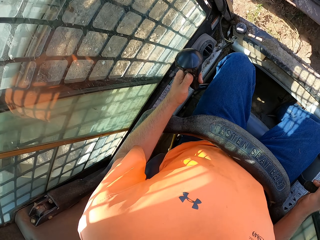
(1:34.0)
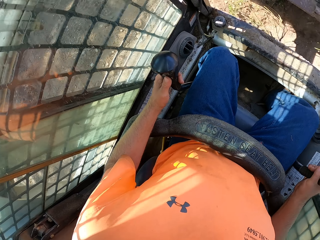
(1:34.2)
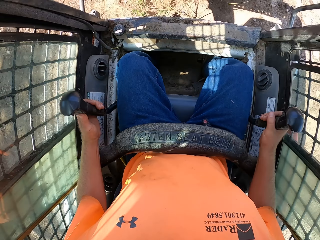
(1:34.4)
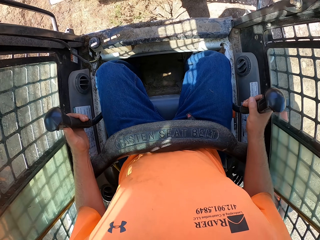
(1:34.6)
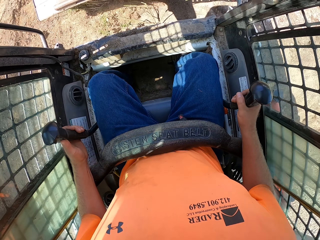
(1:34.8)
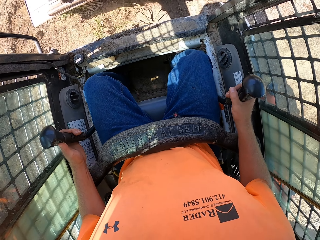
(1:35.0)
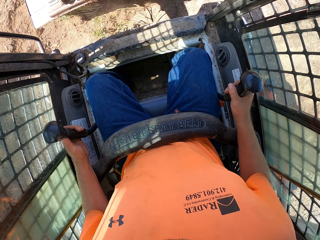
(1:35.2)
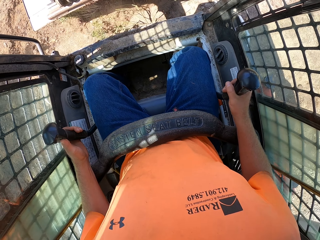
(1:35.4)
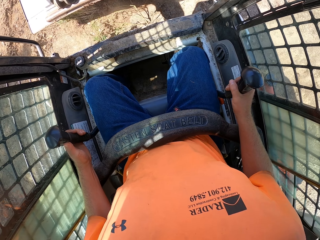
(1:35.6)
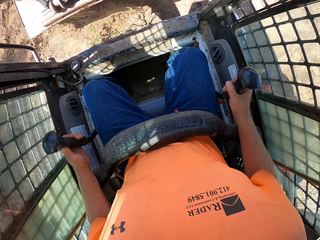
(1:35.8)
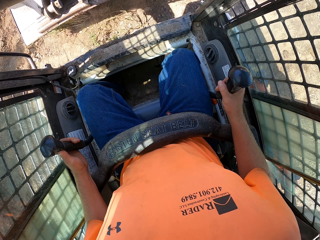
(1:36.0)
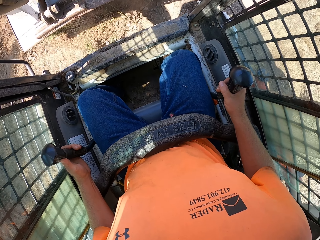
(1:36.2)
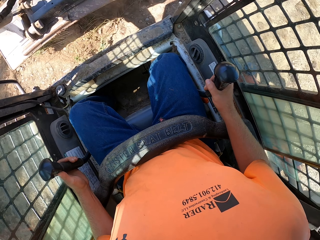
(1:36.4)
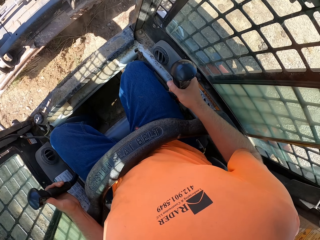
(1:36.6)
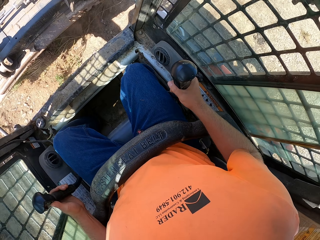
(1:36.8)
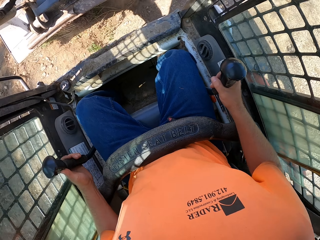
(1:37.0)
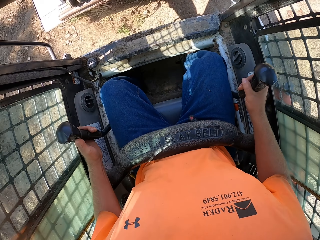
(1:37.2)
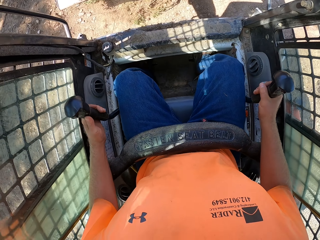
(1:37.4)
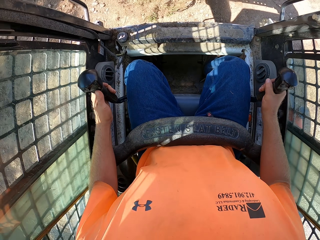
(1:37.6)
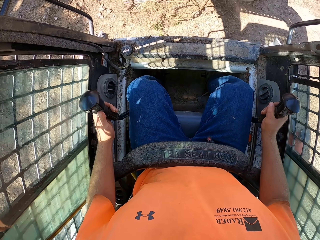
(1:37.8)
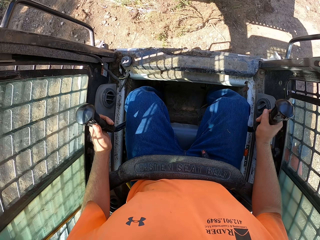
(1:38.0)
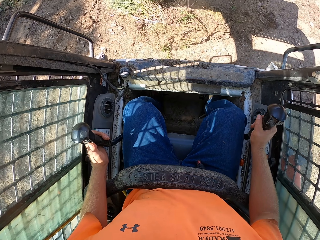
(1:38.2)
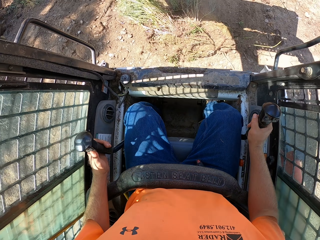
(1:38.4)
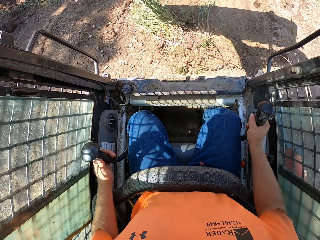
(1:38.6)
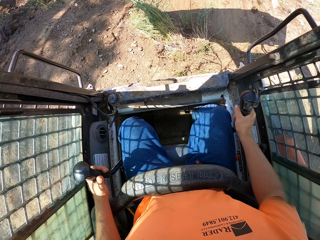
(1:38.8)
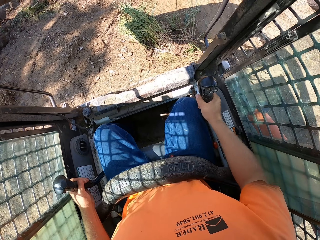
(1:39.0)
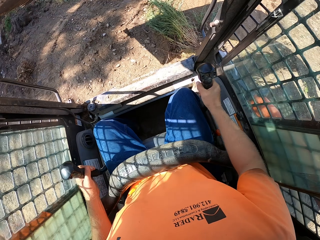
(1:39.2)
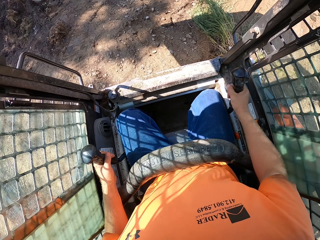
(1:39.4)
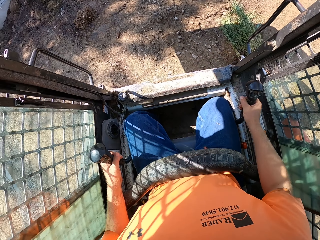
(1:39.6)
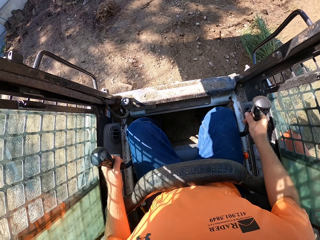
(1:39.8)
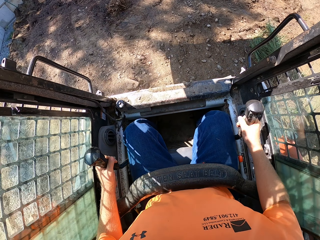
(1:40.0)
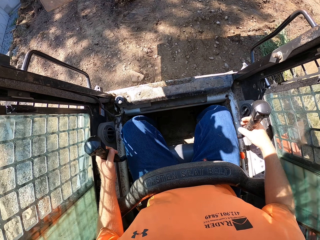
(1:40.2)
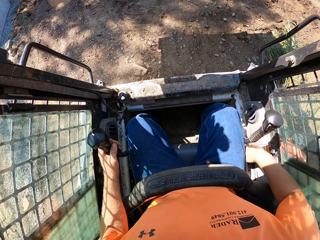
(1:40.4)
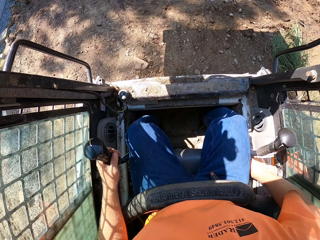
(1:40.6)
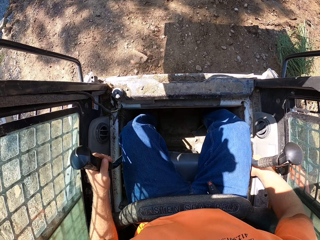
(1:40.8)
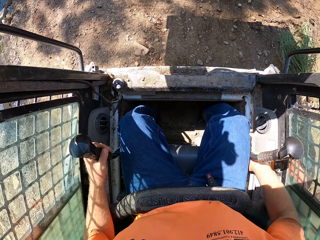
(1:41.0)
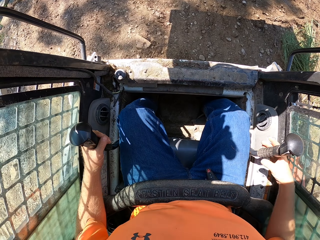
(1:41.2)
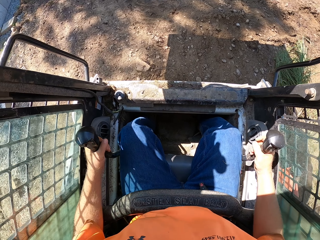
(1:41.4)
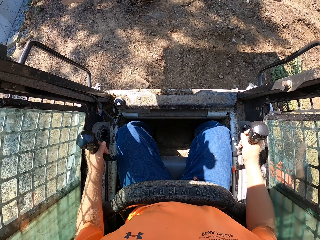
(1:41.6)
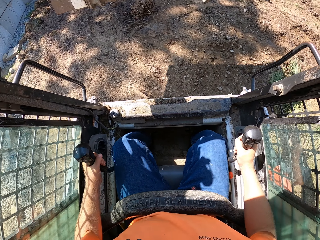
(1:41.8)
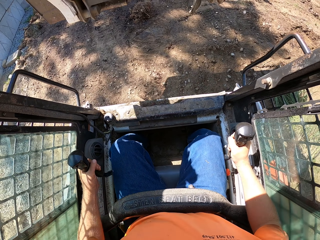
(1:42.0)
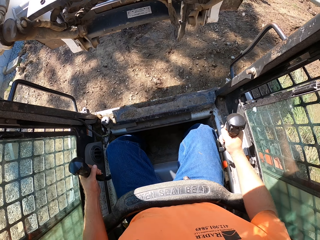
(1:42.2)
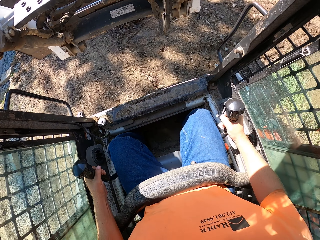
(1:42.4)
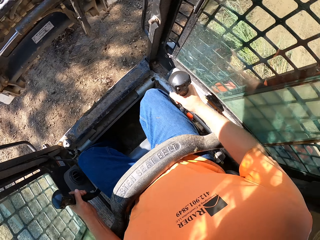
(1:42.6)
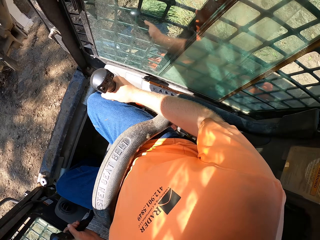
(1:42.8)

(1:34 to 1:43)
The camera wearer looks around. They turn the excavator.

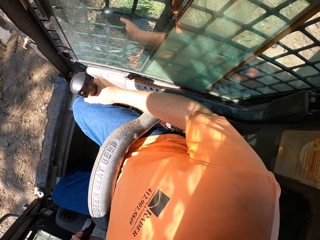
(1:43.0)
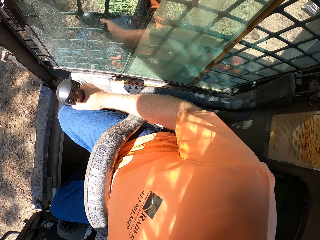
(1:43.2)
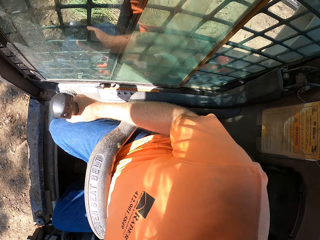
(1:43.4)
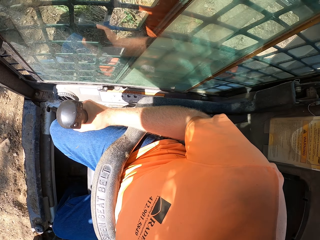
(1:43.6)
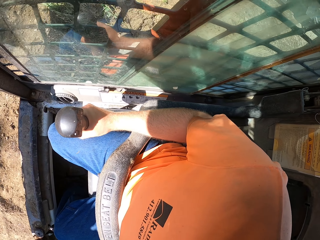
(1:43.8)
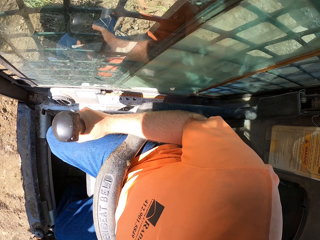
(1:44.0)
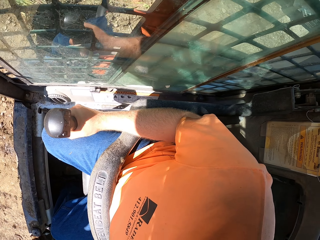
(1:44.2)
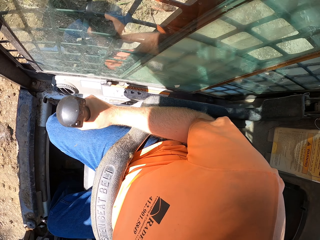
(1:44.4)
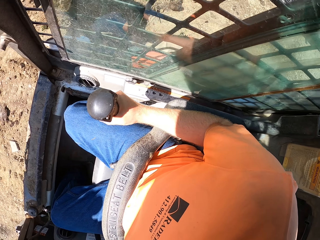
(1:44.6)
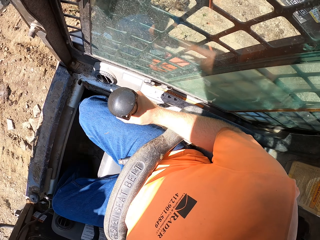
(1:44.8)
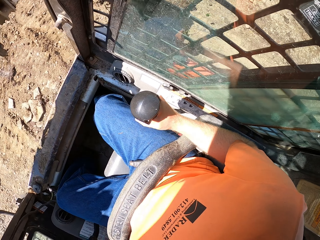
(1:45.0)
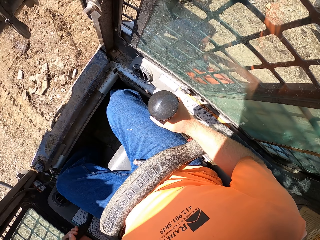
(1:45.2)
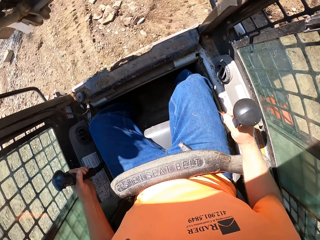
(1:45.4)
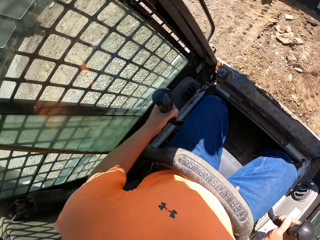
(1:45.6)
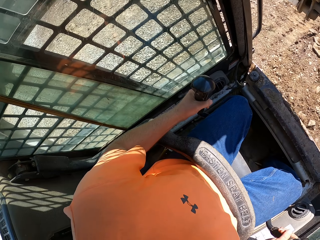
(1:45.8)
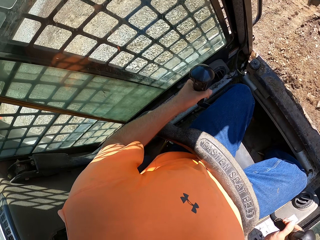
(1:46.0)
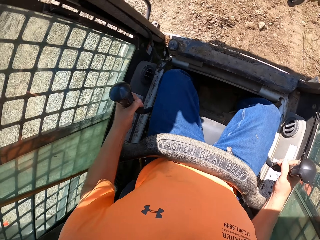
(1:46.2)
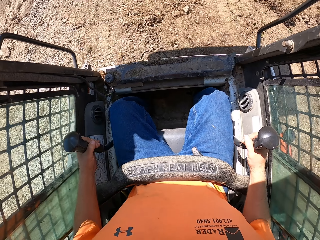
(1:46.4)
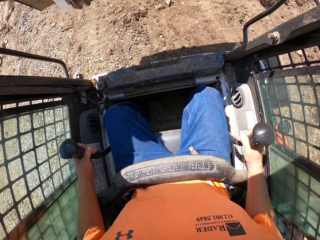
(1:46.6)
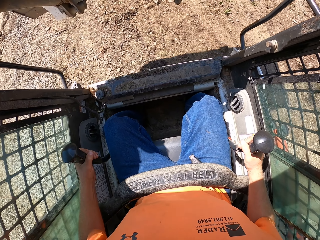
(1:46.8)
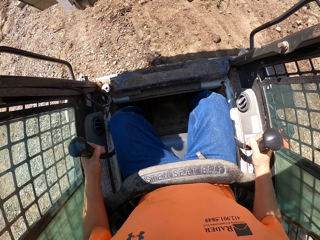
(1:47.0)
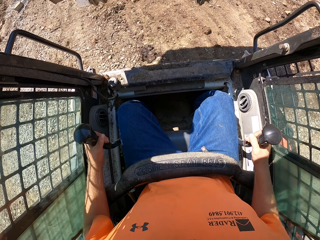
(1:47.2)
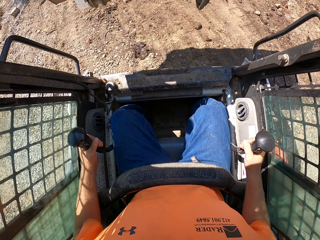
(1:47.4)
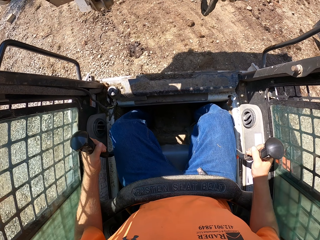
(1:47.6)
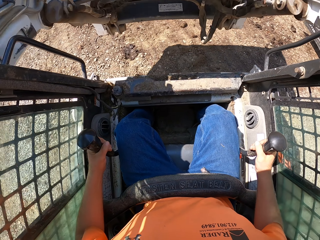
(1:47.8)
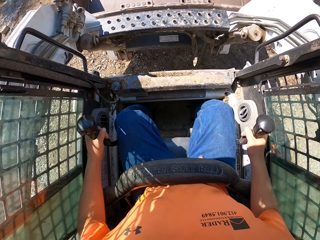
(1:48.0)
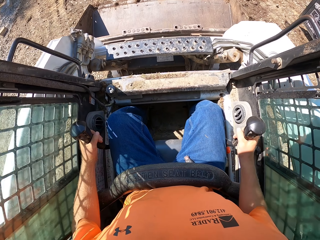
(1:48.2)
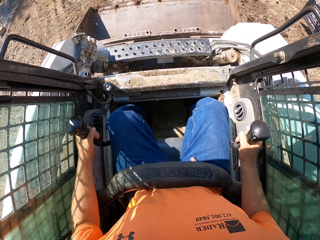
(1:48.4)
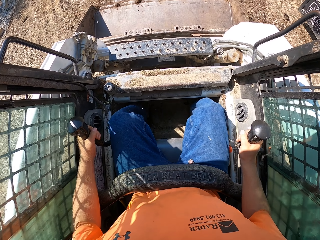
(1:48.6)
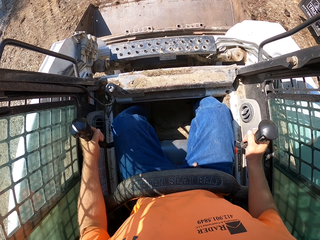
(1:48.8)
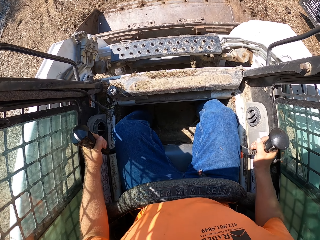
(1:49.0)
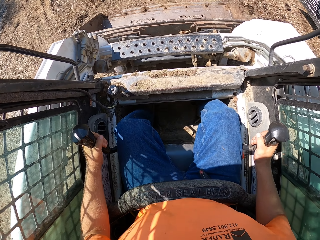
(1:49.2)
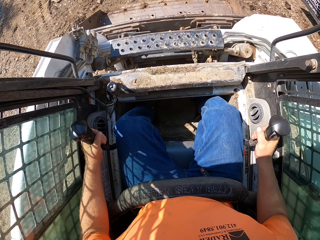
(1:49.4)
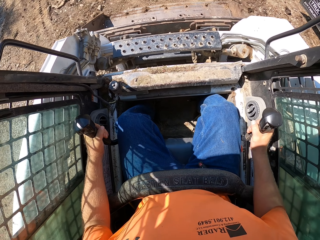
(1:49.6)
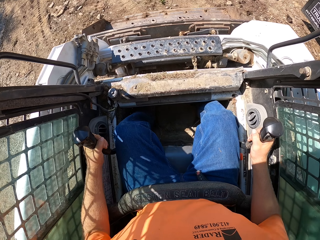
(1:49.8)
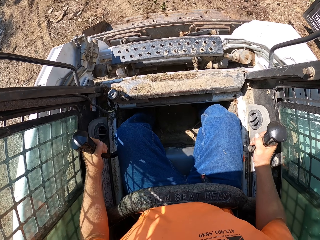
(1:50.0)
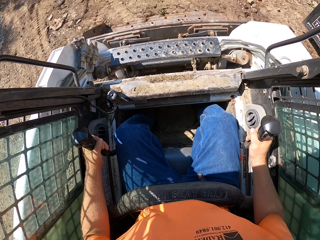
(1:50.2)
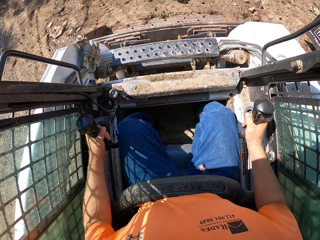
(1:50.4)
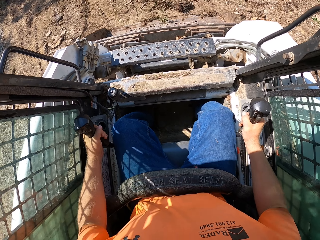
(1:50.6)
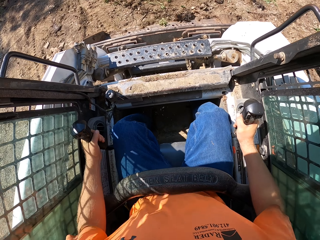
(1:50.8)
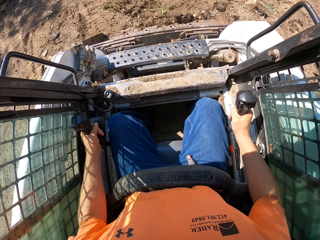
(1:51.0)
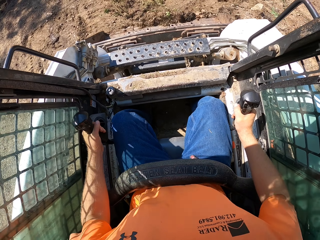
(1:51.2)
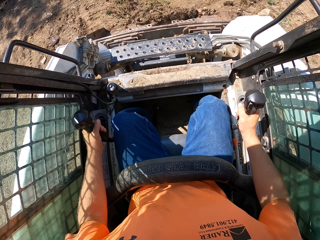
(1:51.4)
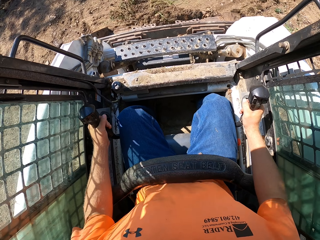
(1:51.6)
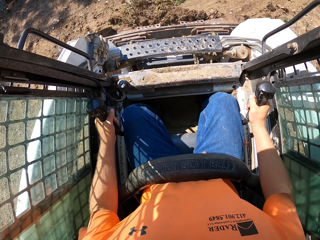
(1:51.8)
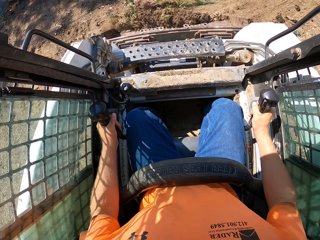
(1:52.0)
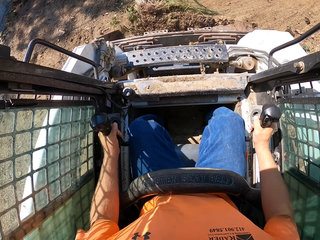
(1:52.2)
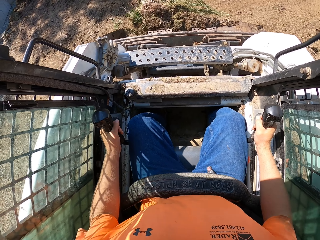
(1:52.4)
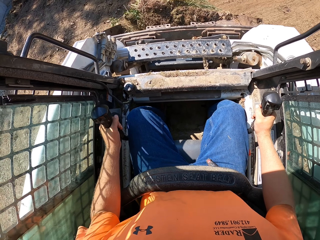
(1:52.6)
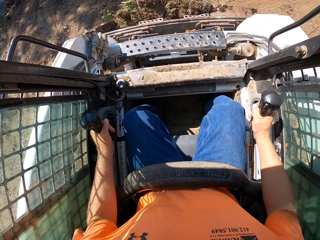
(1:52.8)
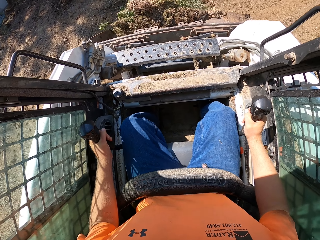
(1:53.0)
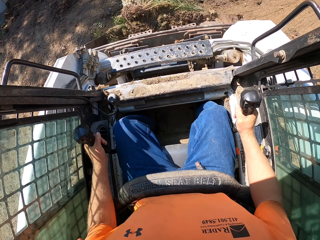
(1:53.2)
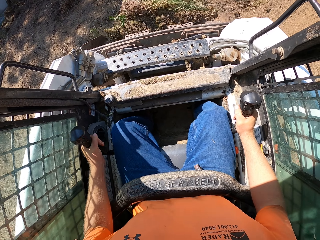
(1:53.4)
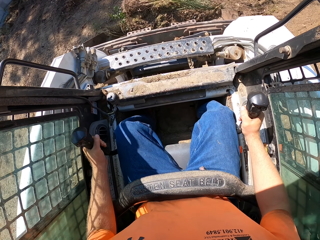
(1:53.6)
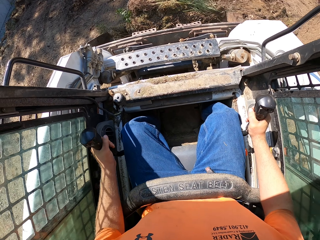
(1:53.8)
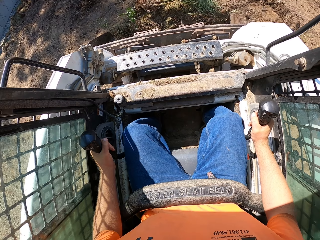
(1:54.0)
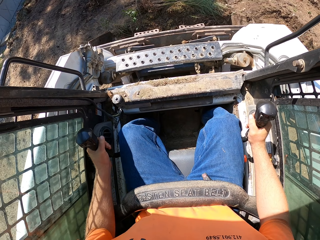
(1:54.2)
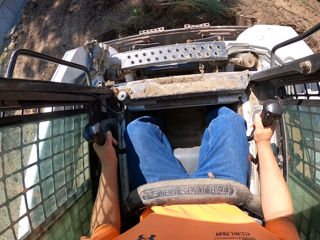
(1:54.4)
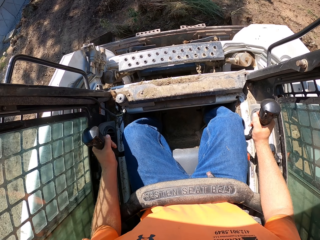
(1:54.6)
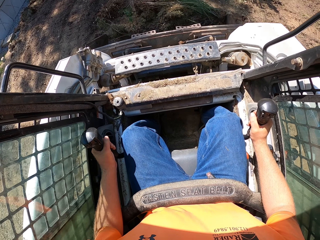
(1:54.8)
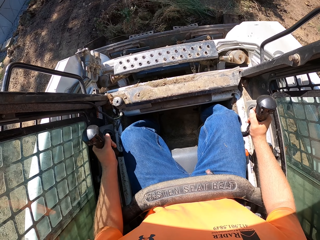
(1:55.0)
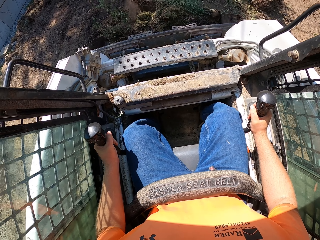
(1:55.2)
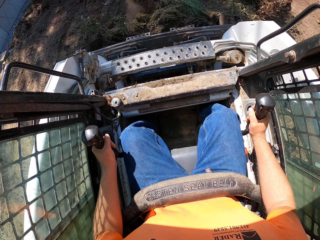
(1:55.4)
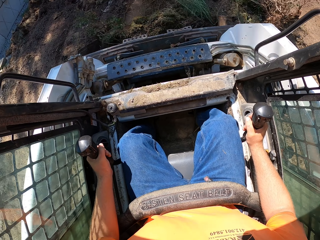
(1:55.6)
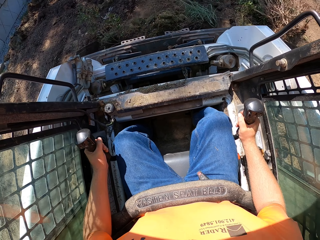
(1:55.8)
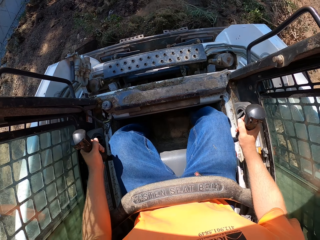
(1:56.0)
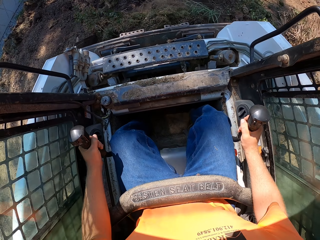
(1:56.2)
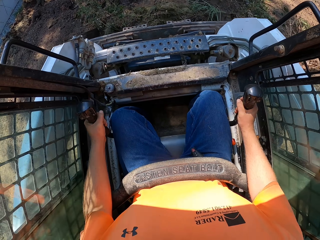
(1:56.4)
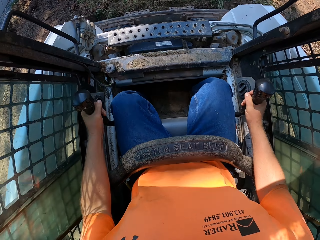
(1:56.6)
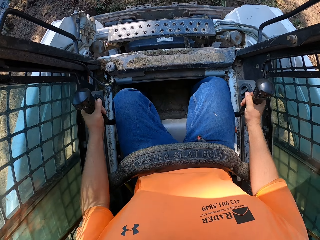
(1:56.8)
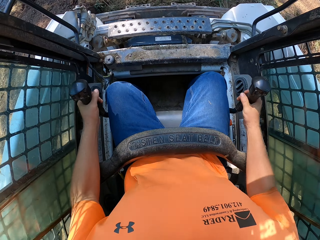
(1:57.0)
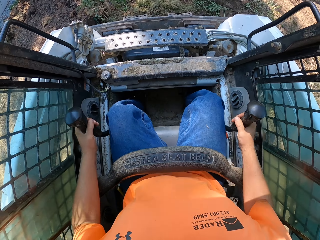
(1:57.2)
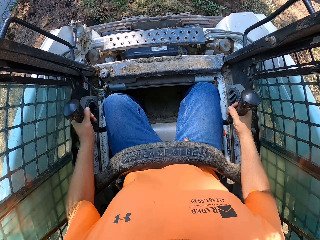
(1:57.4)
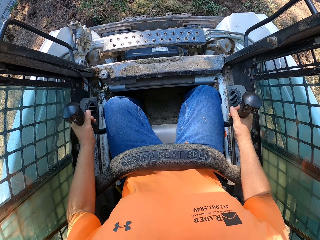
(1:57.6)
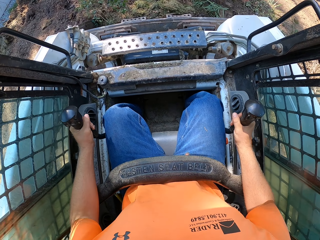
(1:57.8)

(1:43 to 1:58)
The camera wearer moves the excavator backwards. They look around. They drop down the excavator. They move forward. They collect soil.
